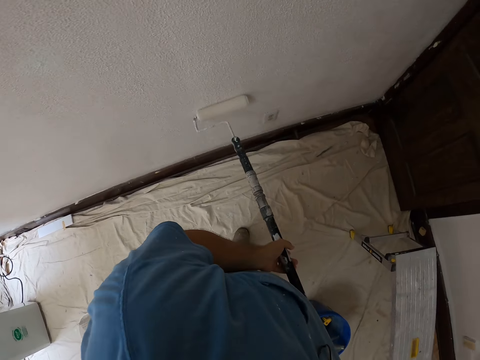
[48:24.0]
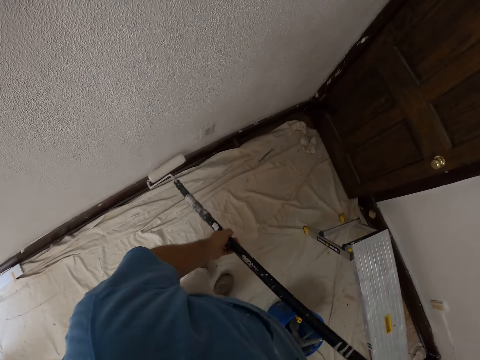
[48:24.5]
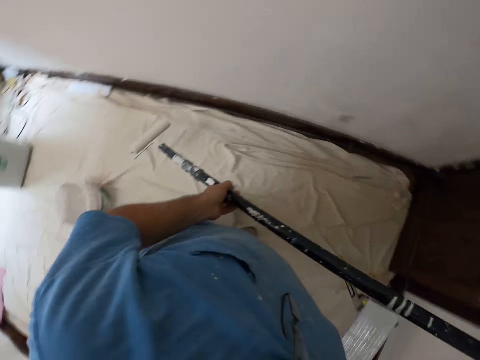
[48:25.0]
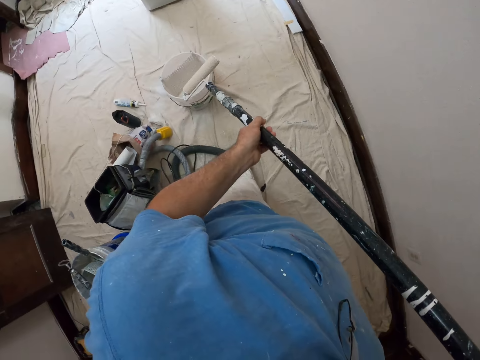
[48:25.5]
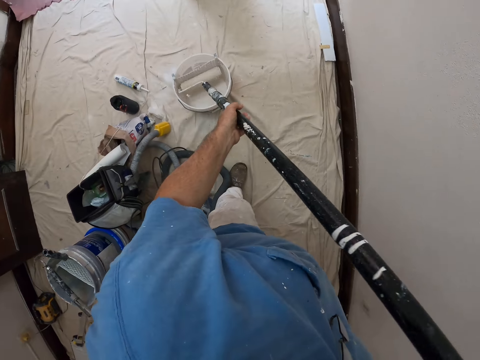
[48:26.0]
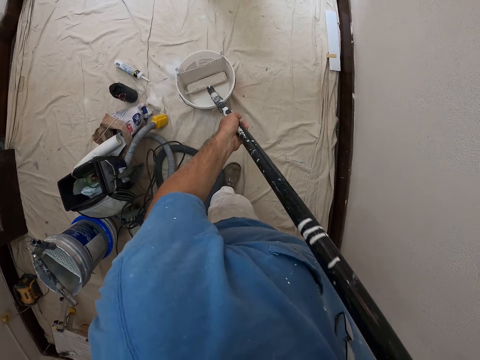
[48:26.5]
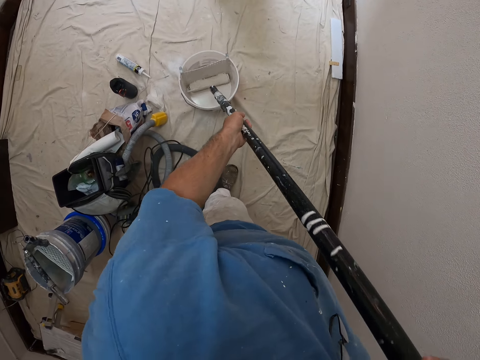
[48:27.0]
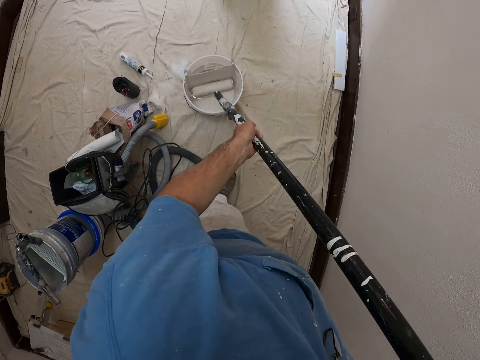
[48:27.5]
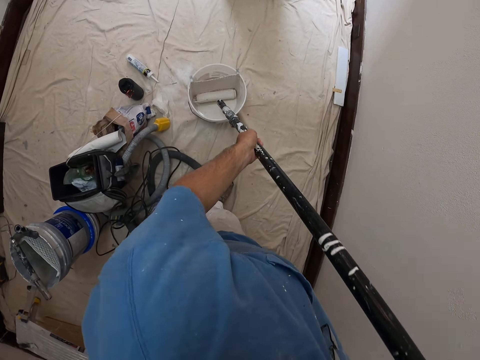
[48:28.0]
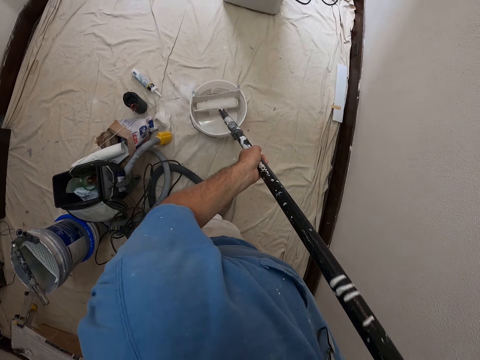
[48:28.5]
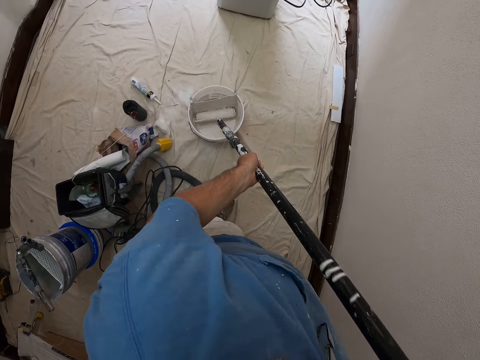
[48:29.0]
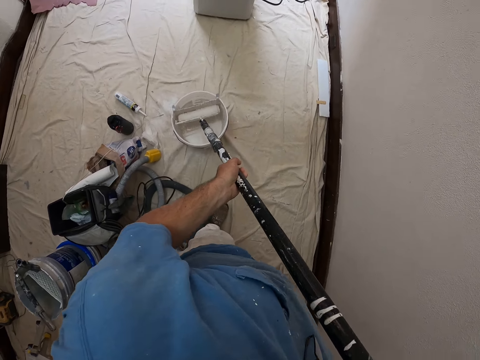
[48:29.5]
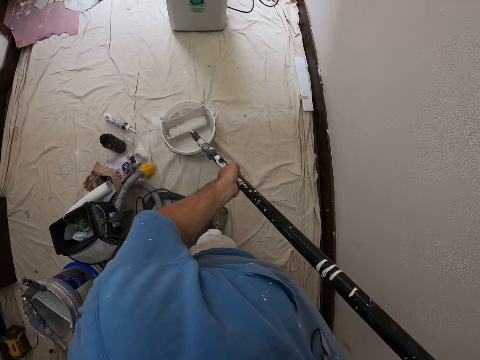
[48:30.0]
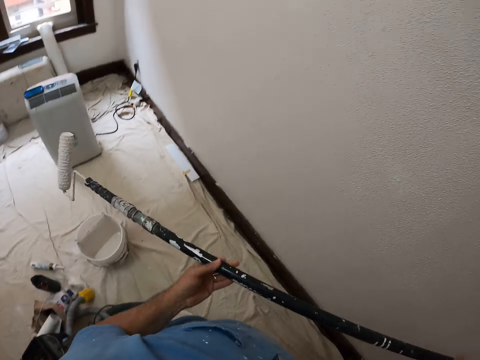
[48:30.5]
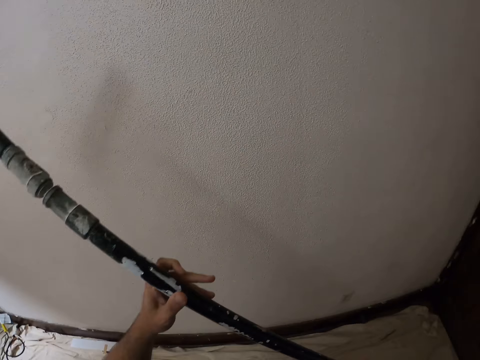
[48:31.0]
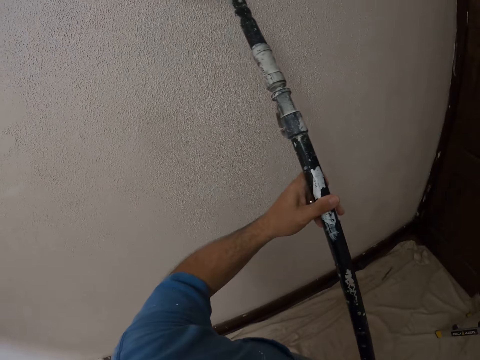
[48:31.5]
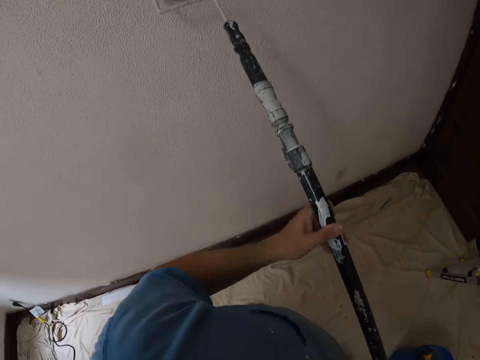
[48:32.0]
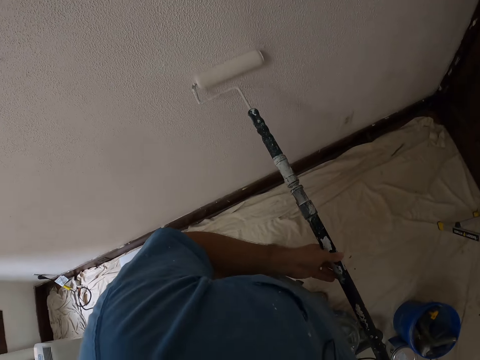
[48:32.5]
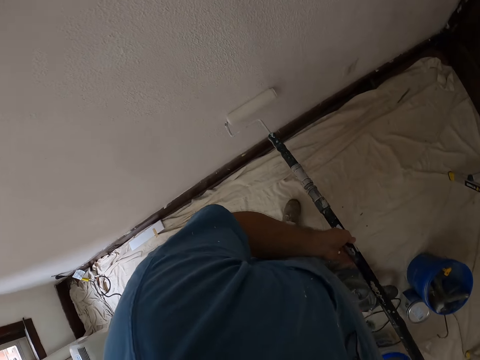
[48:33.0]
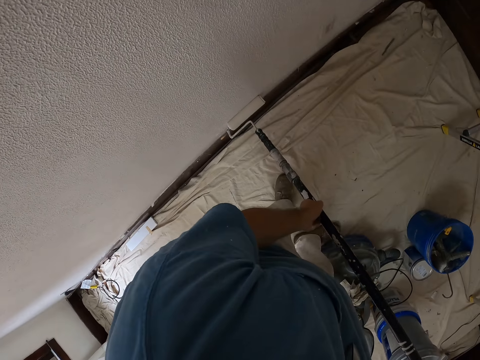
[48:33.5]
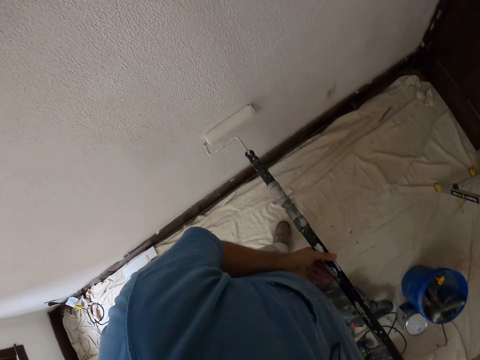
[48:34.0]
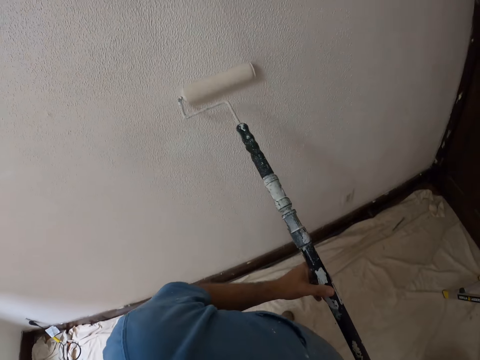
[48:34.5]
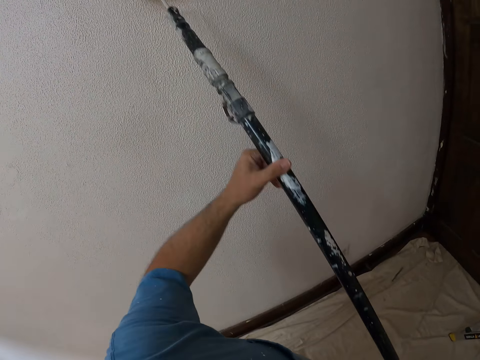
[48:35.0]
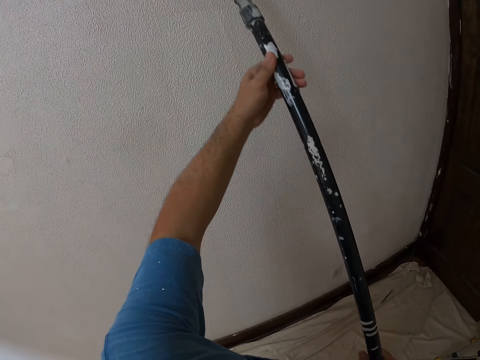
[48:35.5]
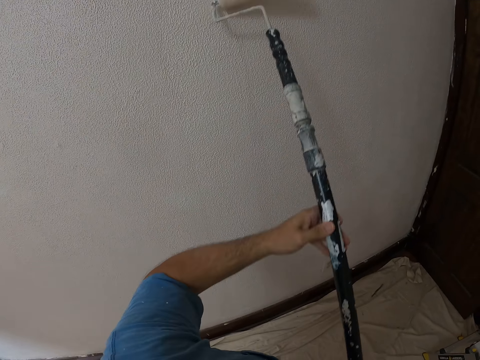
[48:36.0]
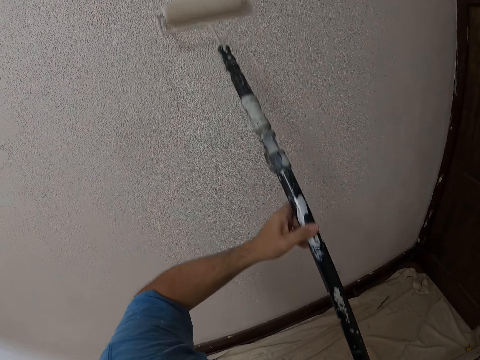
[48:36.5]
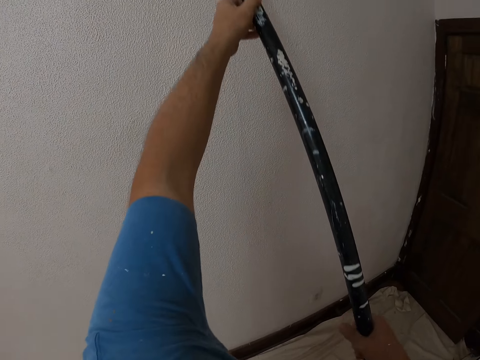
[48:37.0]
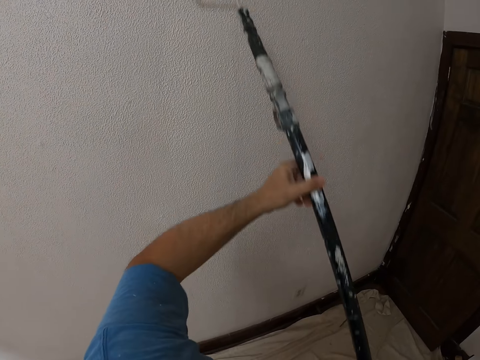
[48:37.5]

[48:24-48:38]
The camera wearer dips the roller brush back in the paint tin. They paint the wall with the long roller brush.

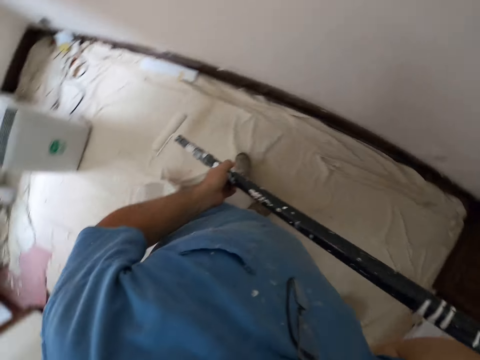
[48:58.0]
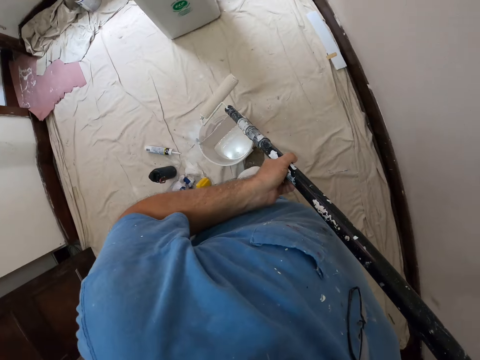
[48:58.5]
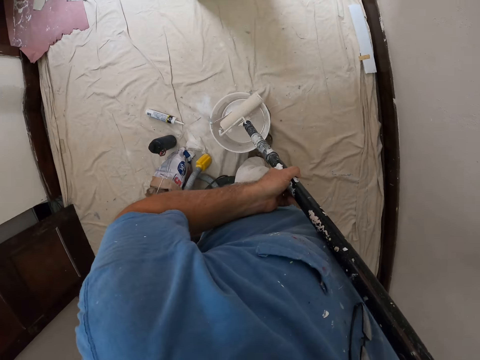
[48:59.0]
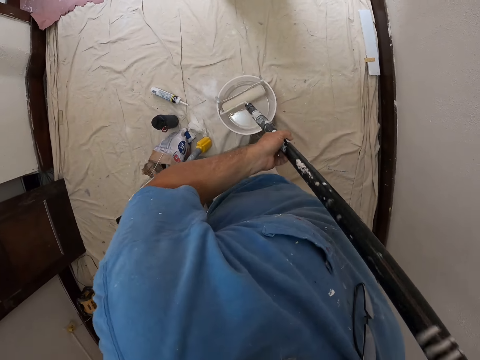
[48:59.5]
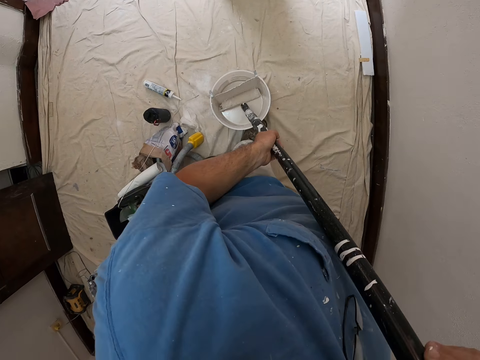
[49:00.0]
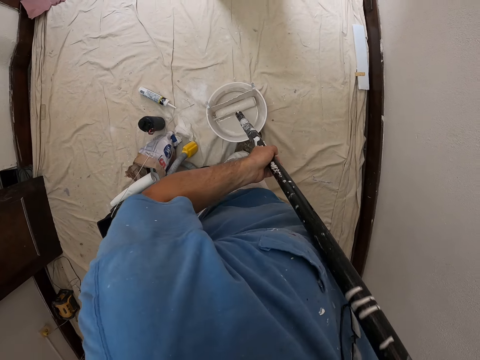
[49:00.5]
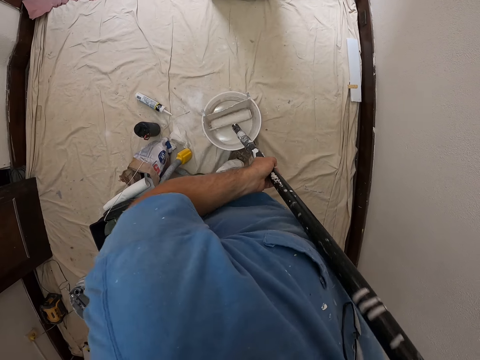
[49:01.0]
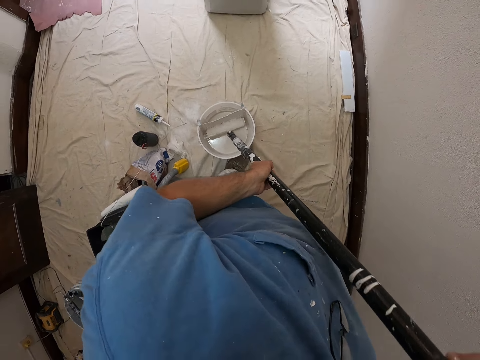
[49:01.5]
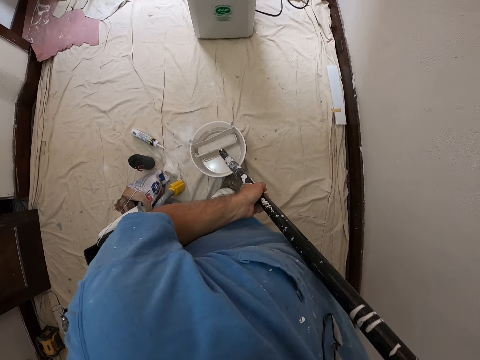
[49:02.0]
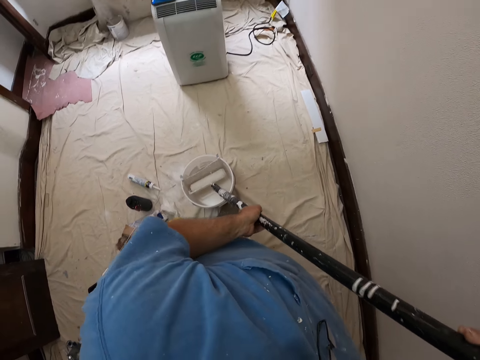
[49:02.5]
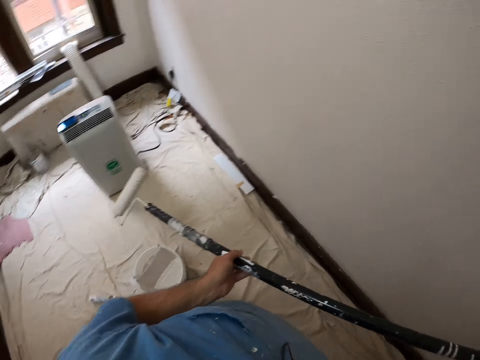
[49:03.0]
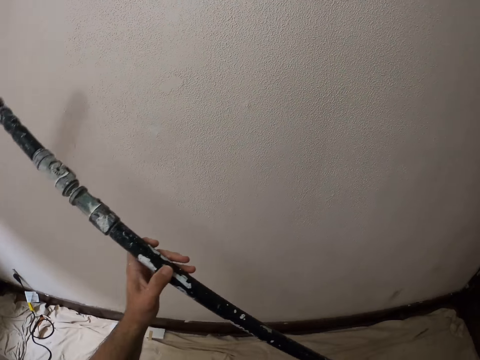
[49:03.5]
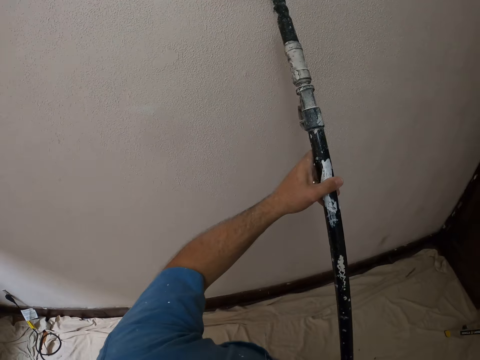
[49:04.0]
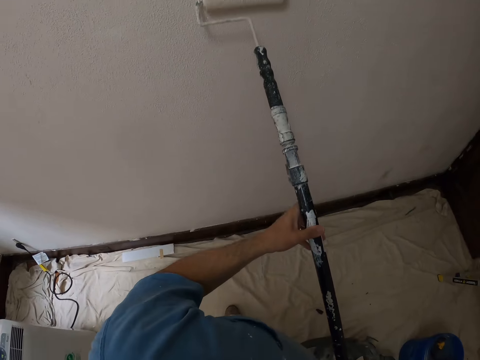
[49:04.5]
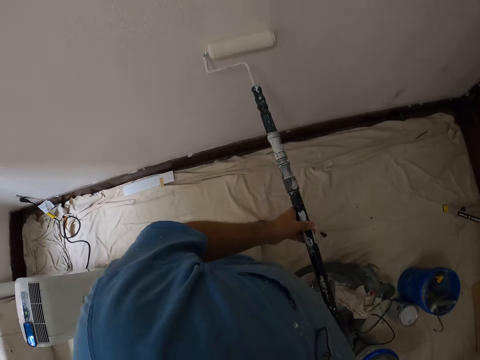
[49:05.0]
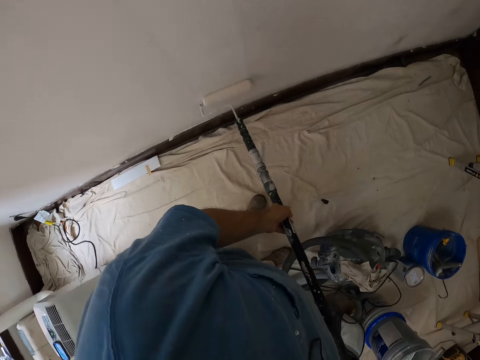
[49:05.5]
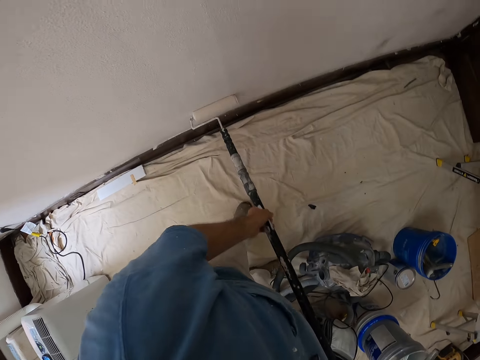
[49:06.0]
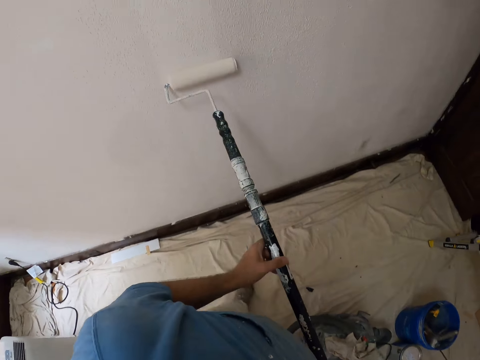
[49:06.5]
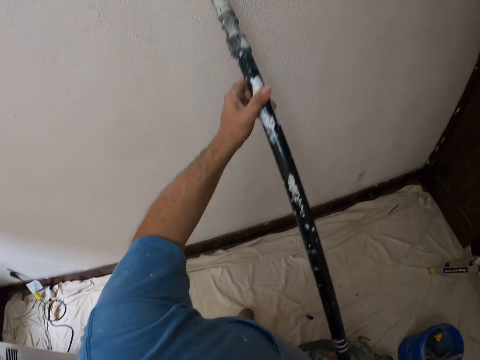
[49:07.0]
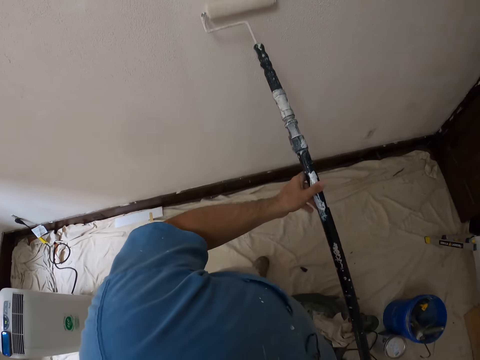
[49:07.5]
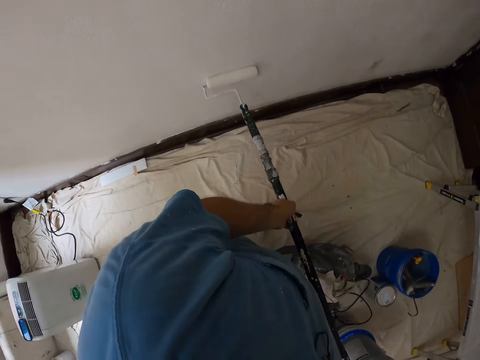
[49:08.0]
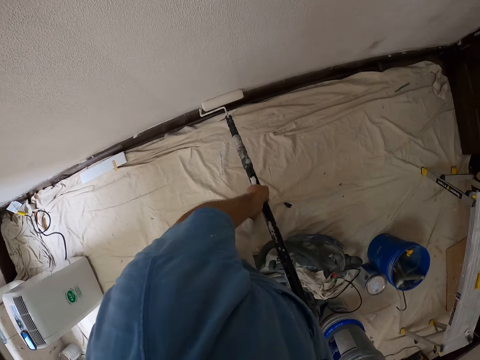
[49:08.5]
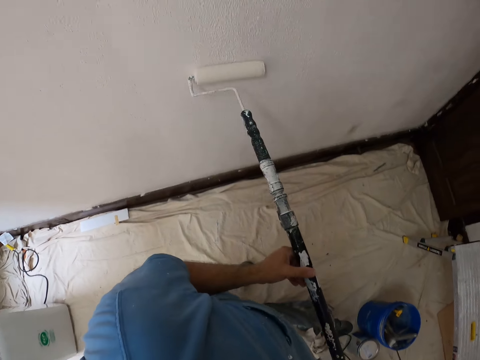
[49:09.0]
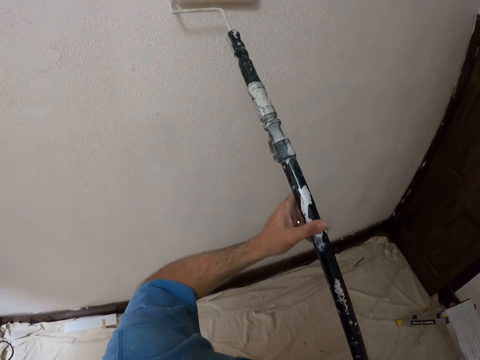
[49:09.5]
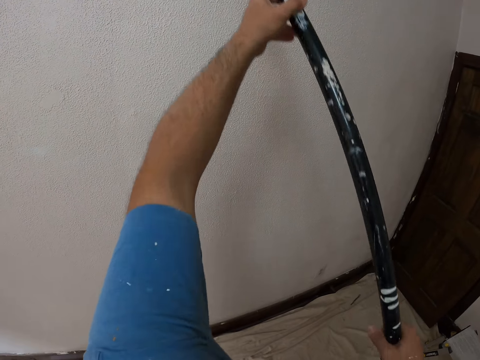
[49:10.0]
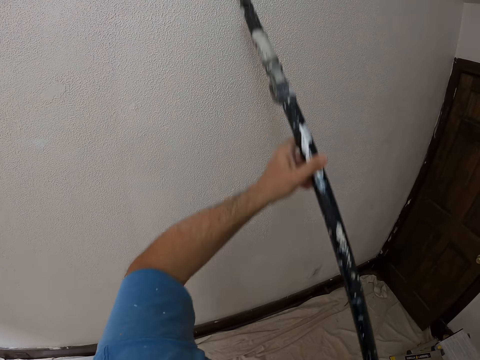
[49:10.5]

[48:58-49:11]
The camera wearer dips the roller brush back to the tin. They paint the wall with the long roller brush.
